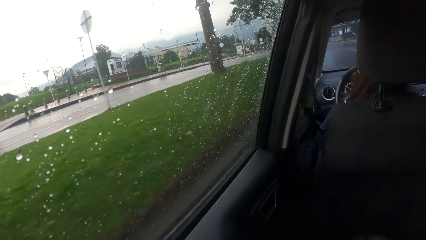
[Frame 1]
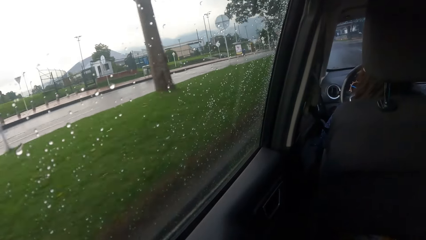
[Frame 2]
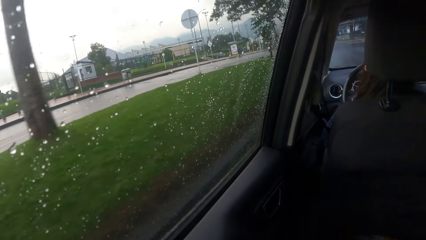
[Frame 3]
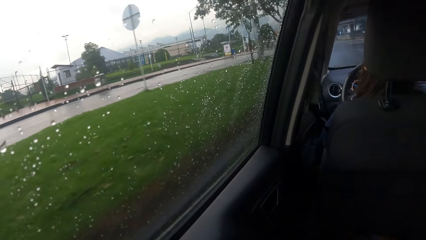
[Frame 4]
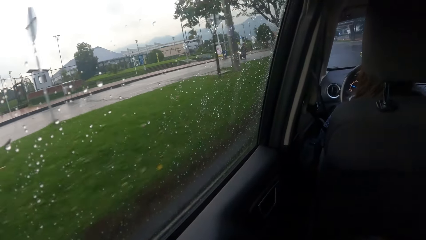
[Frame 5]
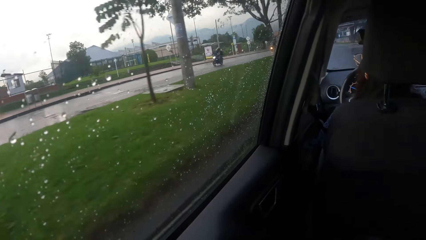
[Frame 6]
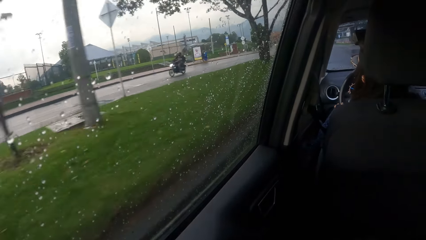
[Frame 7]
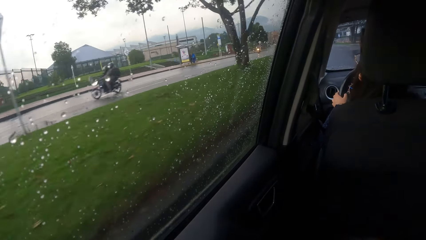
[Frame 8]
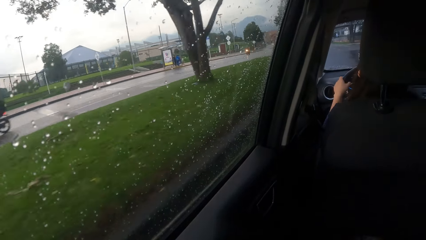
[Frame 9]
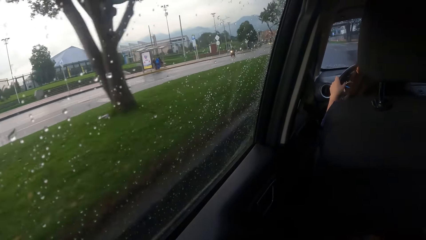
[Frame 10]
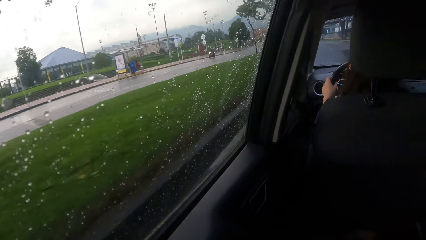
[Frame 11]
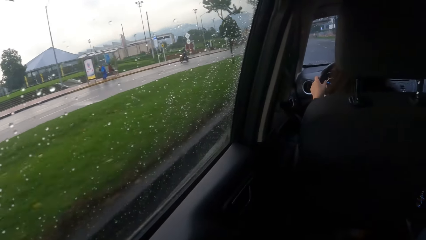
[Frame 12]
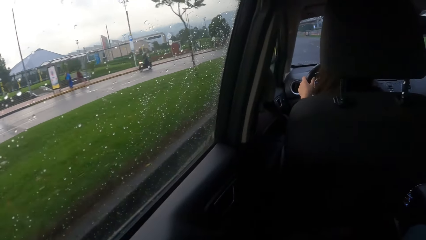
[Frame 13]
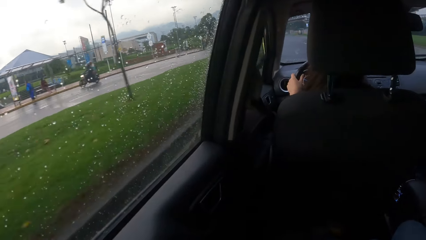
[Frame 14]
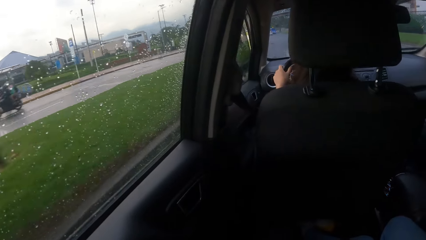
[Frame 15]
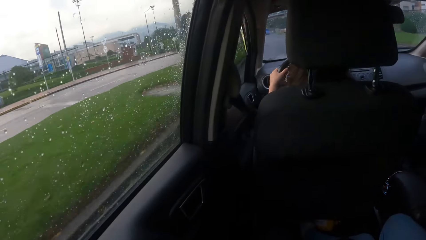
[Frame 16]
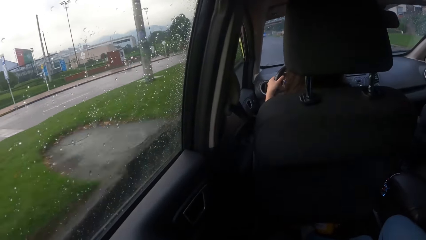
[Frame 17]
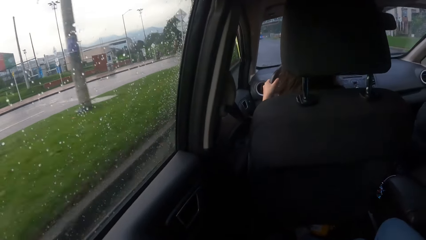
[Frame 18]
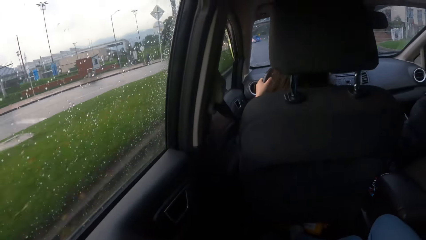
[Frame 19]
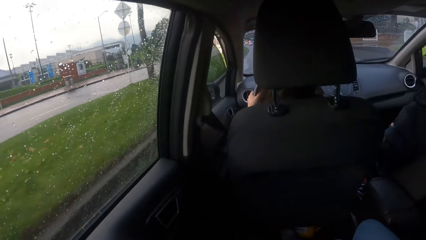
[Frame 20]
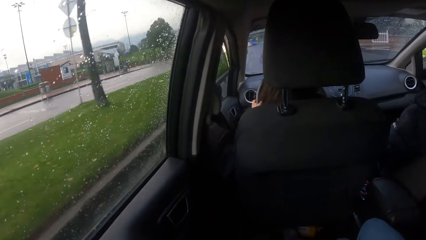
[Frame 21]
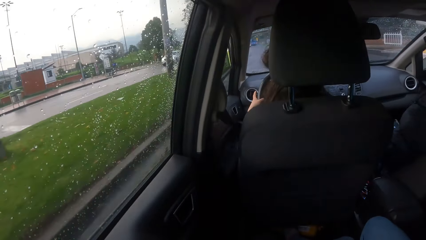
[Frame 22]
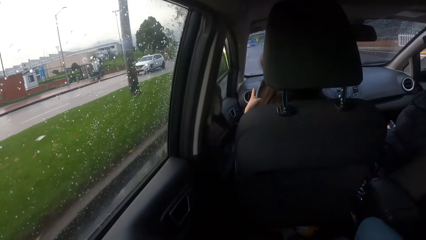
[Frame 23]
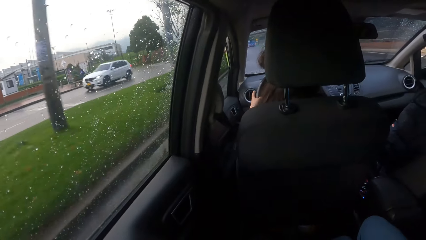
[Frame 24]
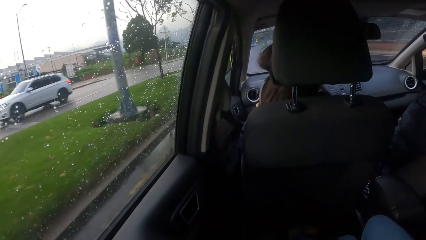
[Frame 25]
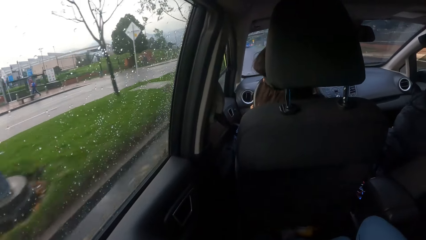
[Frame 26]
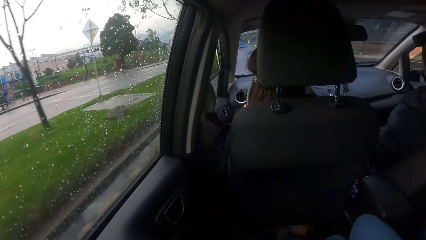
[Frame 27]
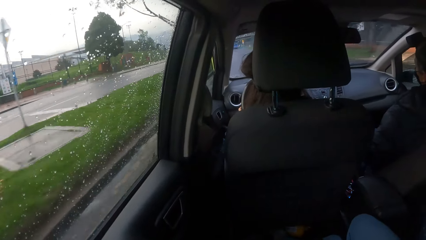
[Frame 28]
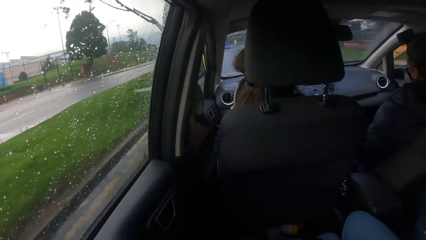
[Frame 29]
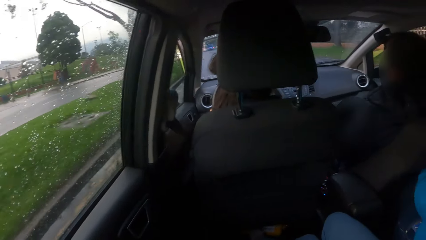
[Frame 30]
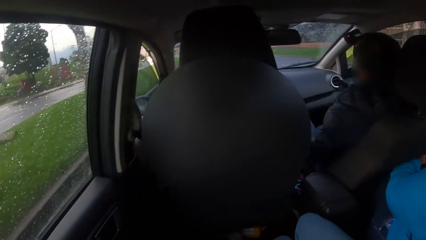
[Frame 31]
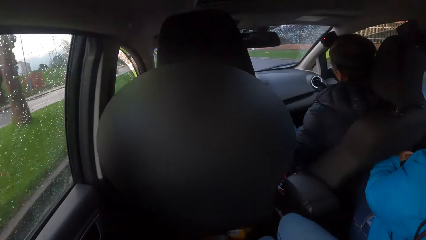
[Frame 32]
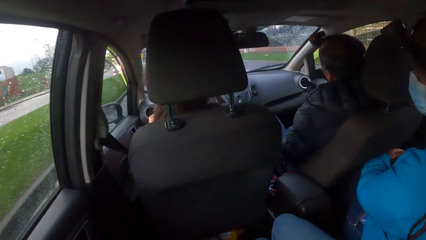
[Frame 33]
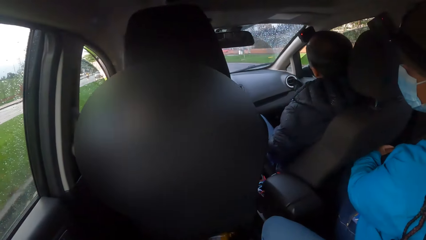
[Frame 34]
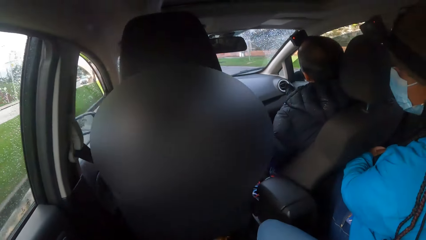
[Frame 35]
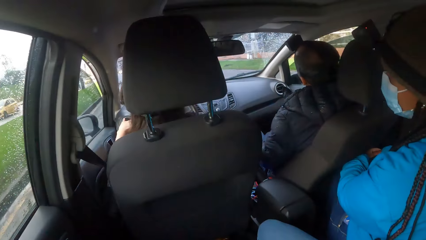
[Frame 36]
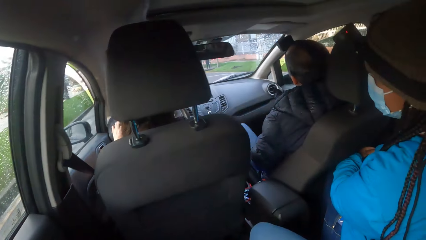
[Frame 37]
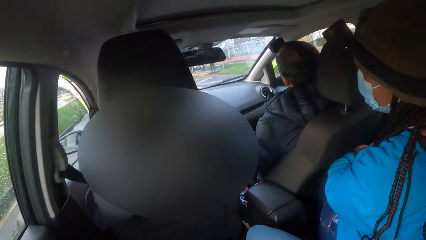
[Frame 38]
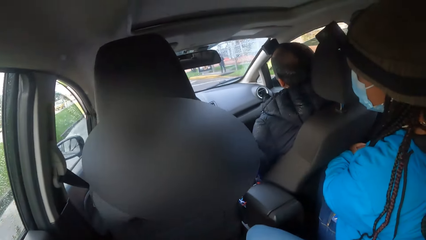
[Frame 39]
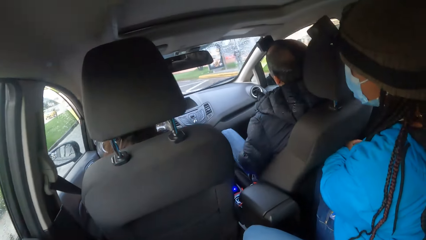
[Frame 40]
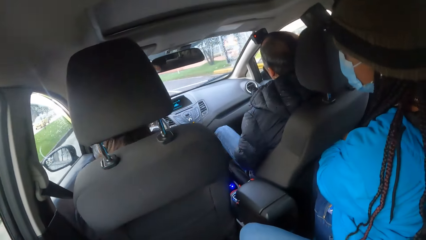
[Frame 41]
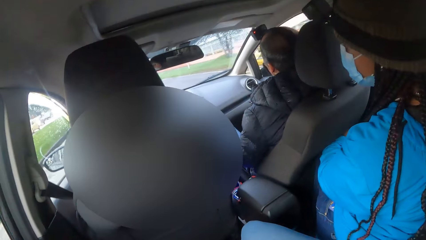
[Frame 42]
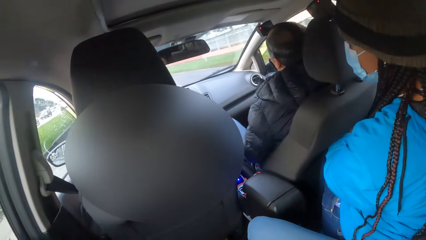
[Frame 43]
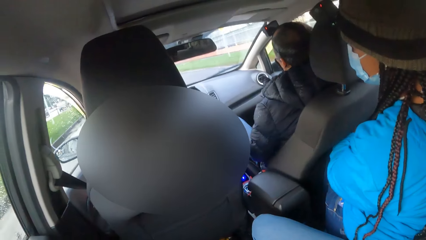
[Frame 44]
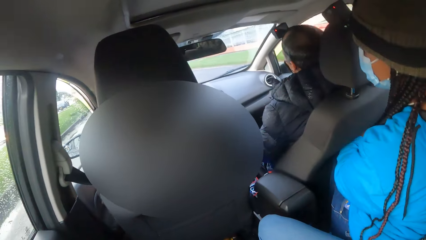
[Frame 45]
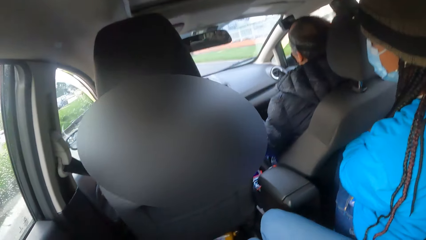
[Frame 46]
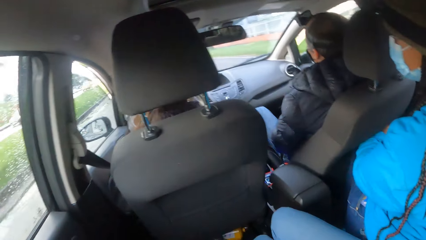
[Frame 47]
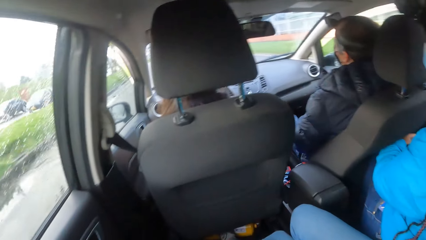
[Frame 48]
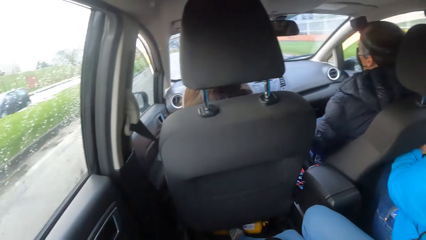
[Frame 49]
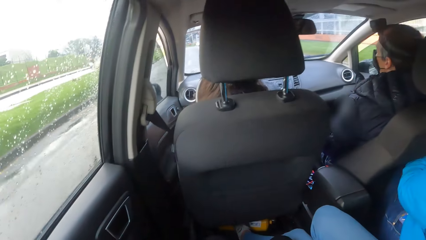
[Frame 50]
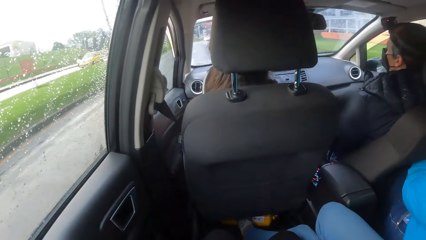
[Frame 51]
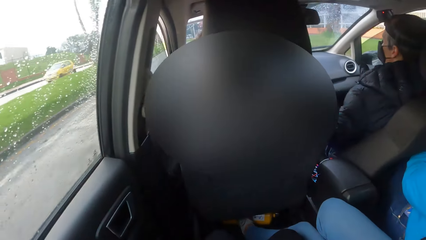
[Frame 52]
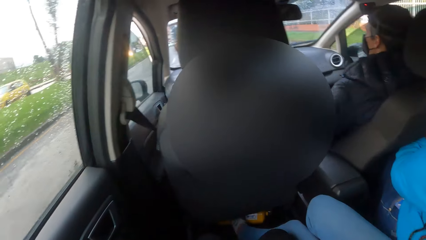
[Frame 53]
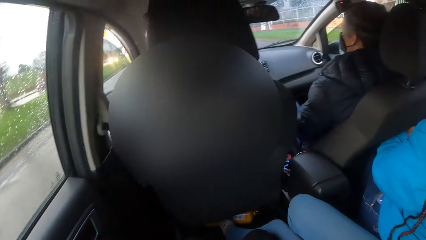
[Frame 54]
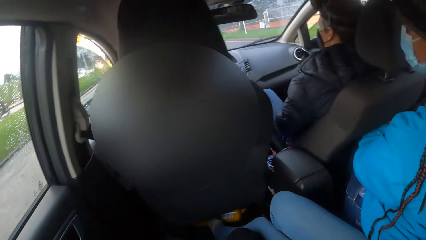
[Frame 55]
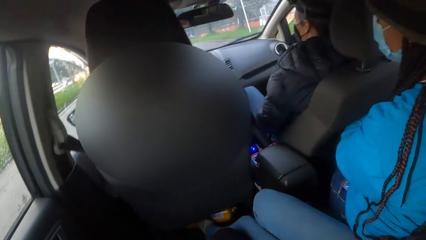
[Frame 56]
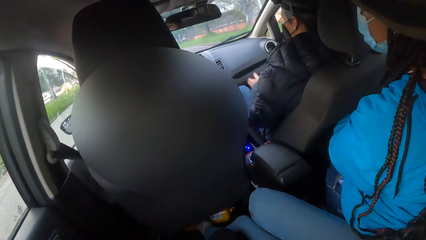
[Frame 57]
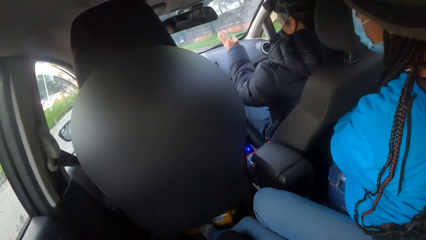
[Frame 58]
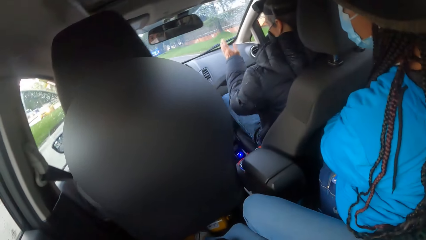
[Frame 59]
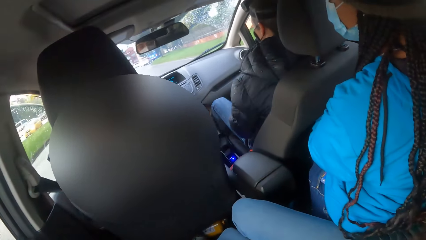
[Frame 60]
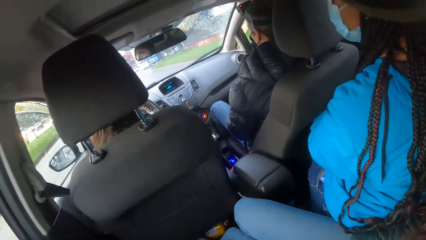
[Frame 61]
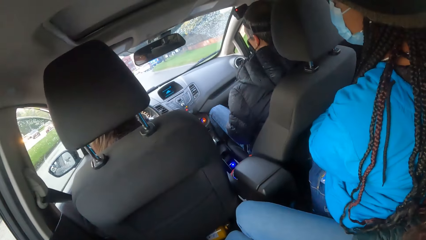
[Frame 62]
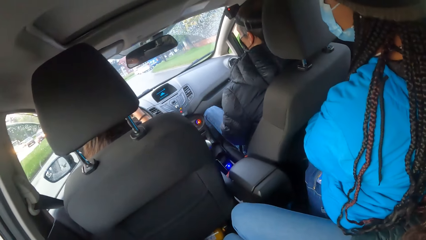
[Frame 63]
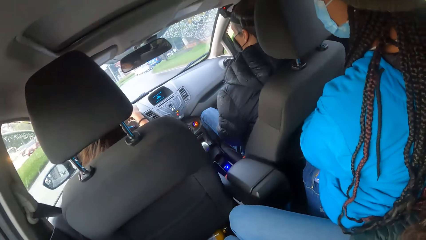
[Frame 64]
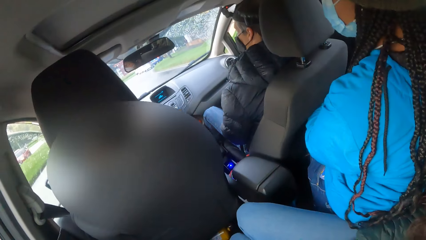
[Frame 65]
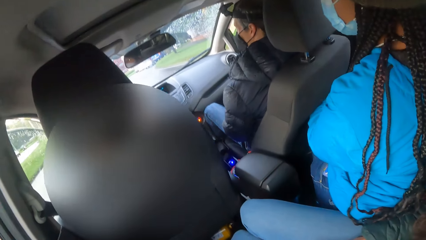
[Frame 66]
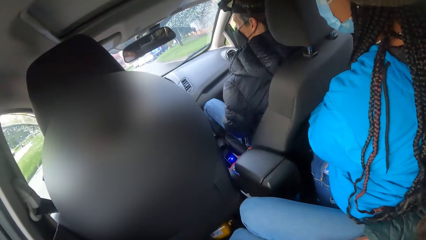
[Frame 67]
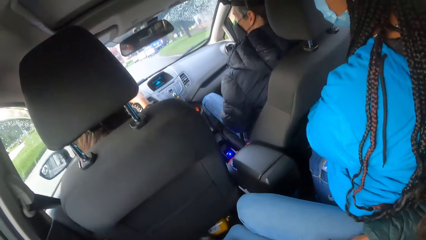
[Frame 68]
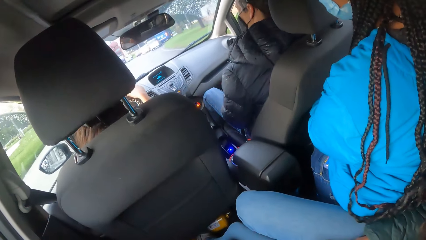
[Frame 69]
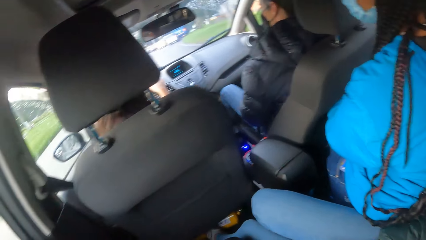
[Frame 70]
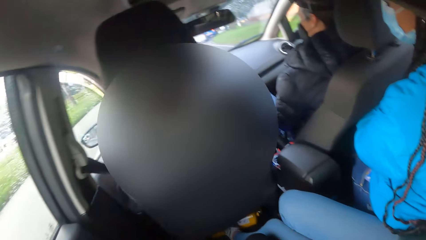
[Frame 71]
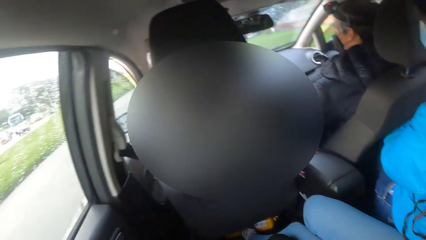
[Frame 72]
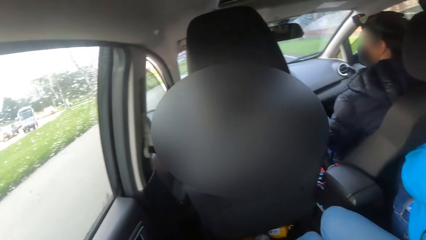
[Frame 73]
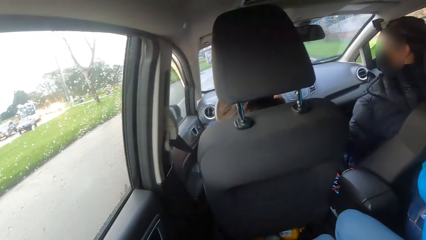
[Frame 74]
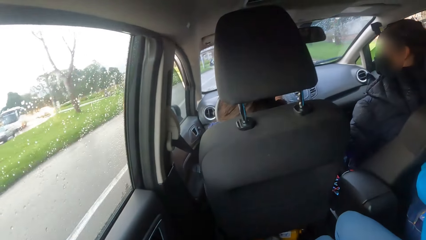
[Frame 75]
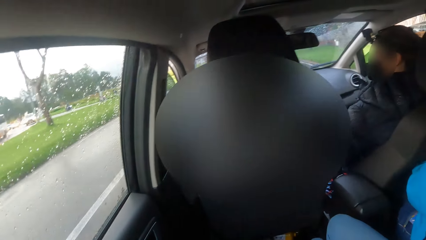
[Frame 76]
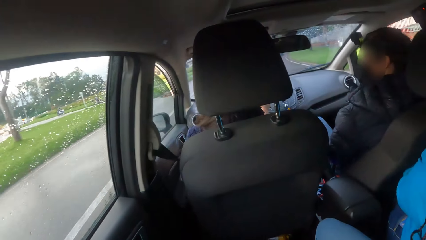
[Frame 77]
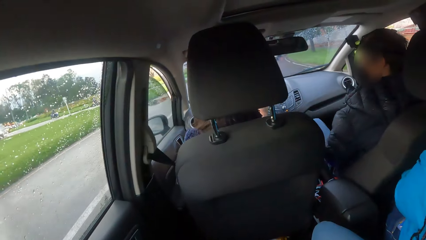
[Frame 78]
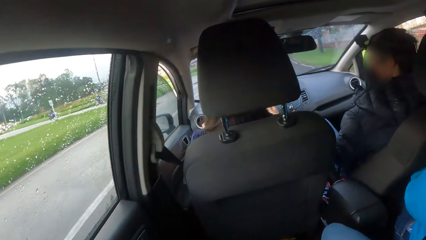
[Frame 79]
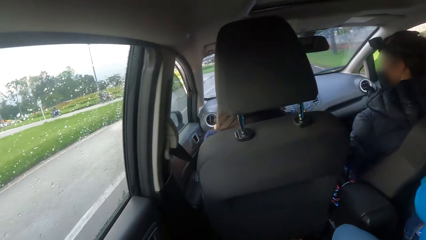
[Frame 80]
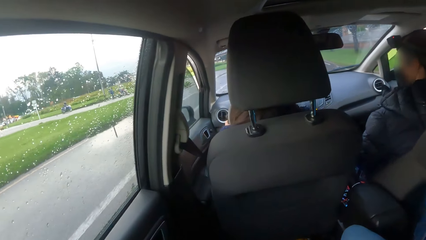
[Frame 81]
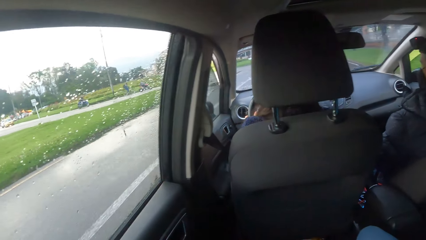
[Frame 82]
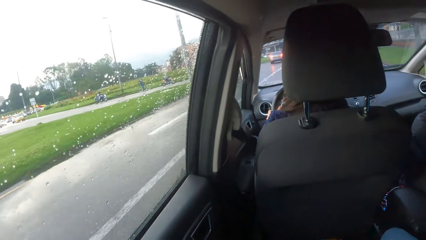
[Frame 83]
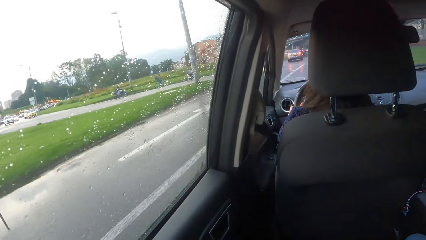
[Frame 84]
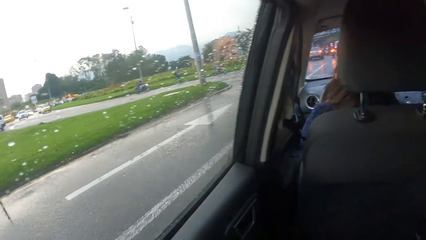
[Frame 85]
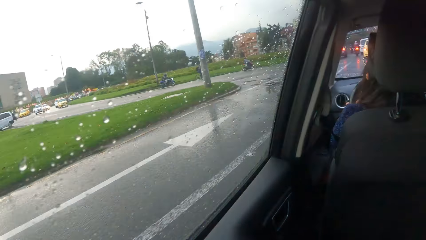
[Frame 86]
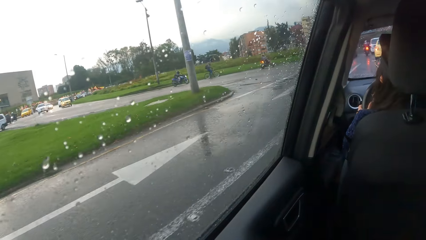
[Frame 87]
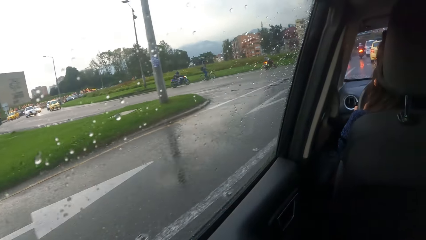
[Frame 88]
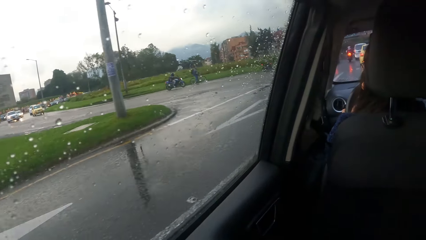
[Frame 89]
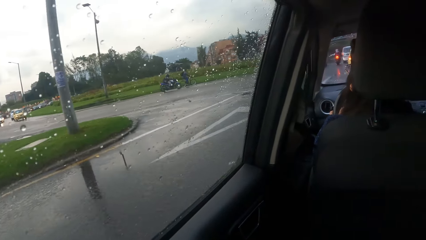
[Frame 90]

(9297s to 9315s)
A biker with a passenger rides past the car the camera wearer is in. Another biker rides past the car the camera wearer is in. A white car drives past the car the camera wearer is in. A woman interacts with a man. The man interacts with the woman.
